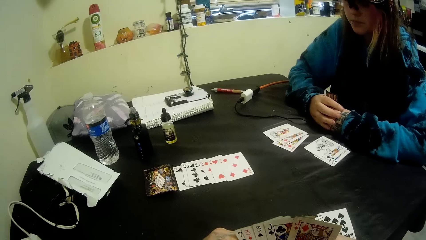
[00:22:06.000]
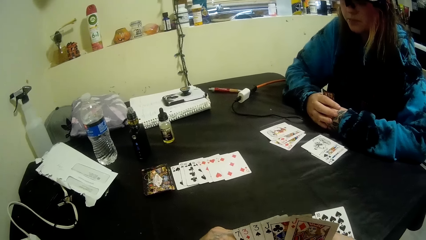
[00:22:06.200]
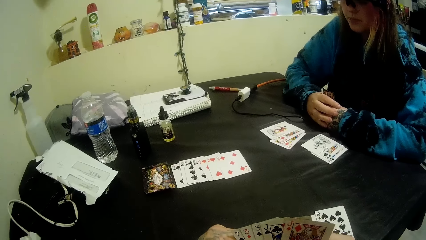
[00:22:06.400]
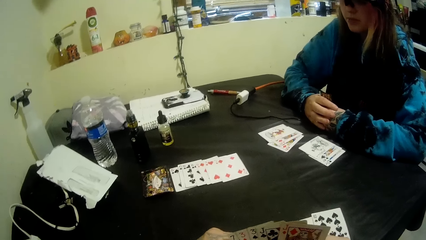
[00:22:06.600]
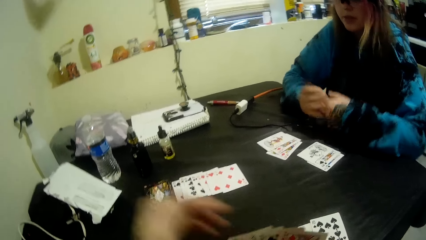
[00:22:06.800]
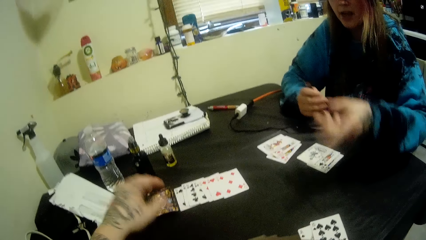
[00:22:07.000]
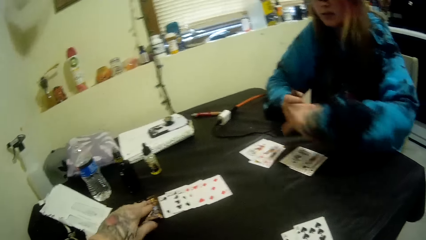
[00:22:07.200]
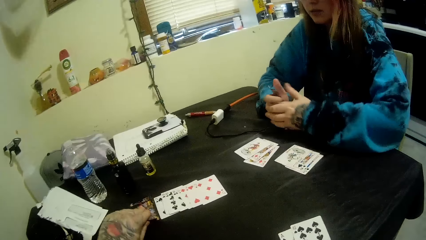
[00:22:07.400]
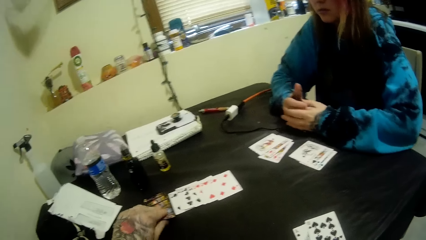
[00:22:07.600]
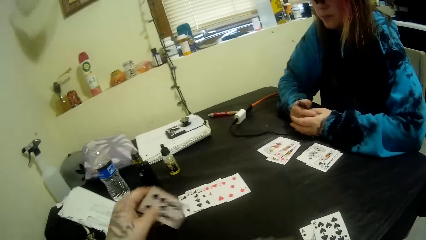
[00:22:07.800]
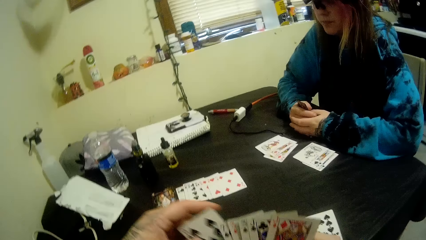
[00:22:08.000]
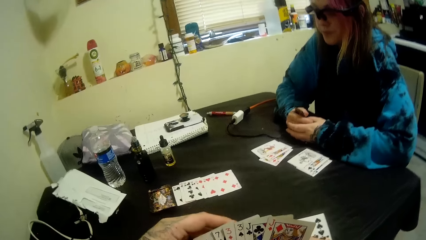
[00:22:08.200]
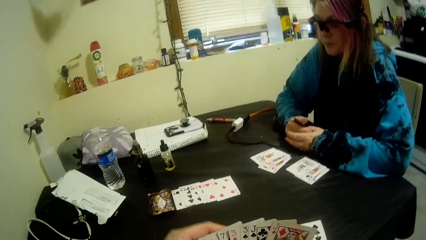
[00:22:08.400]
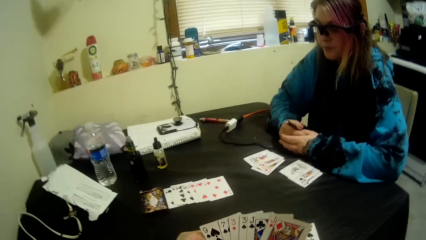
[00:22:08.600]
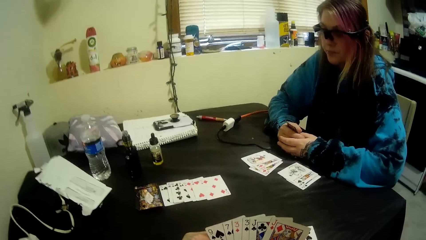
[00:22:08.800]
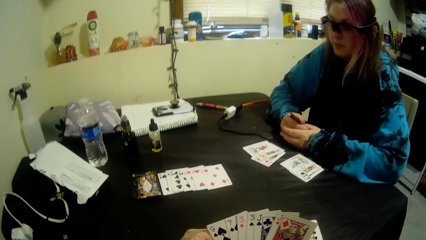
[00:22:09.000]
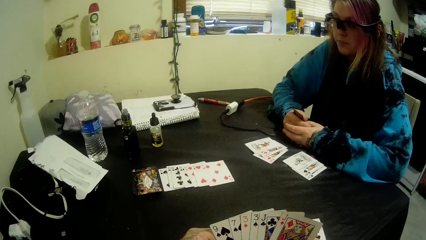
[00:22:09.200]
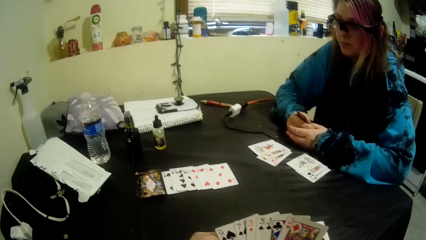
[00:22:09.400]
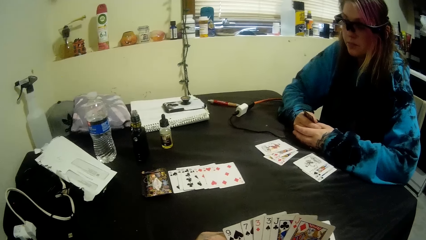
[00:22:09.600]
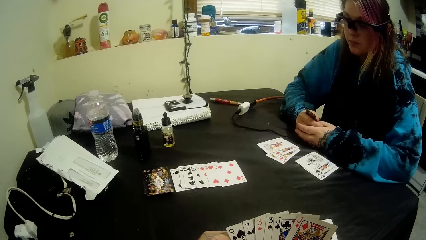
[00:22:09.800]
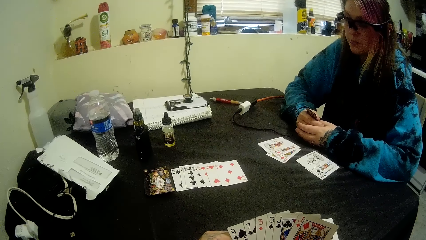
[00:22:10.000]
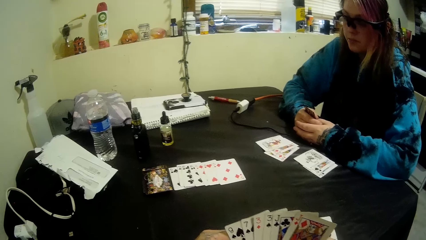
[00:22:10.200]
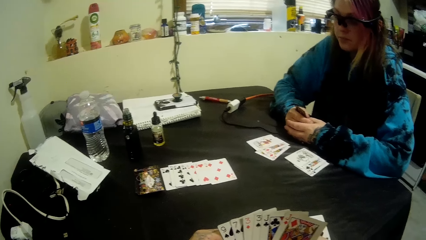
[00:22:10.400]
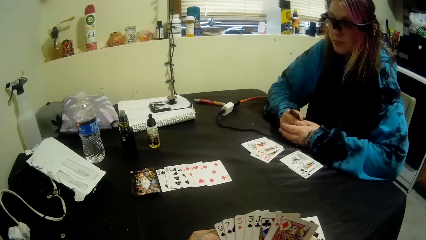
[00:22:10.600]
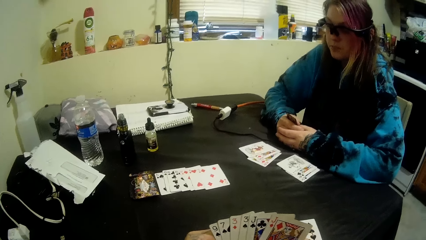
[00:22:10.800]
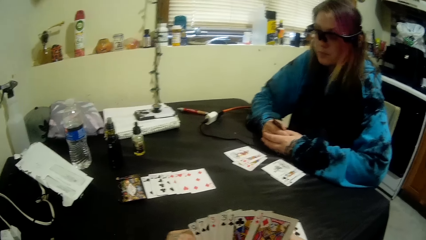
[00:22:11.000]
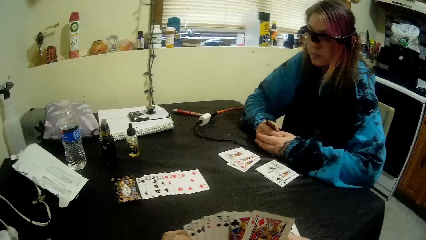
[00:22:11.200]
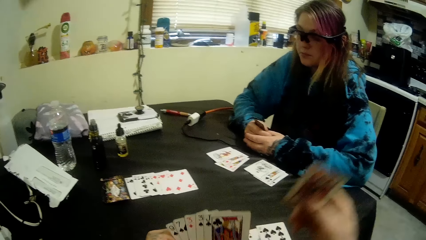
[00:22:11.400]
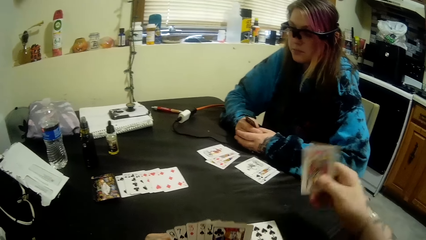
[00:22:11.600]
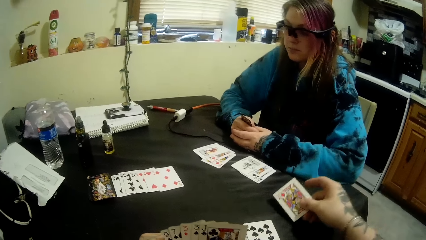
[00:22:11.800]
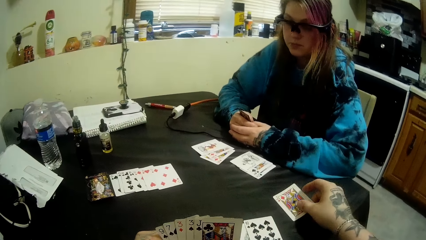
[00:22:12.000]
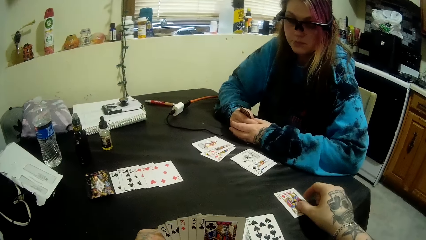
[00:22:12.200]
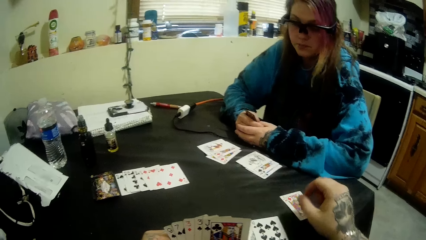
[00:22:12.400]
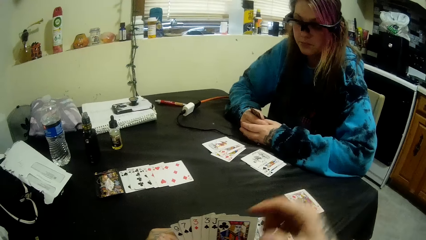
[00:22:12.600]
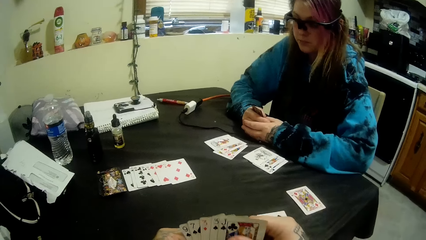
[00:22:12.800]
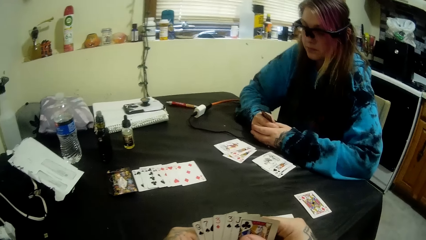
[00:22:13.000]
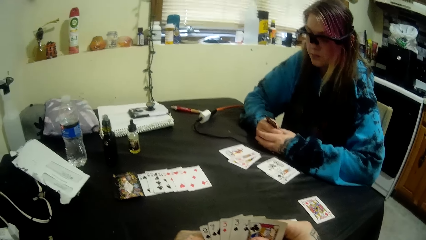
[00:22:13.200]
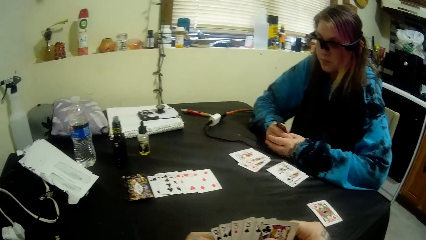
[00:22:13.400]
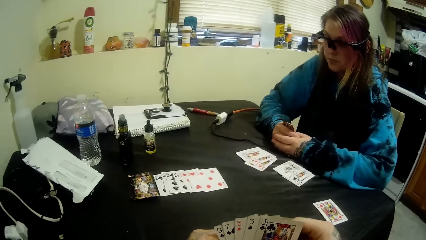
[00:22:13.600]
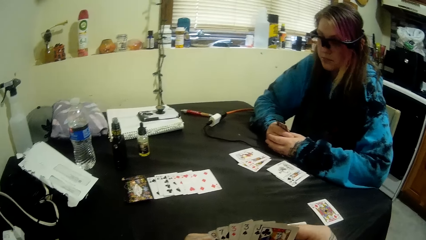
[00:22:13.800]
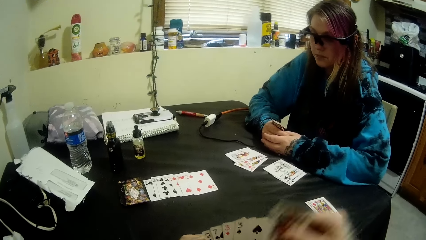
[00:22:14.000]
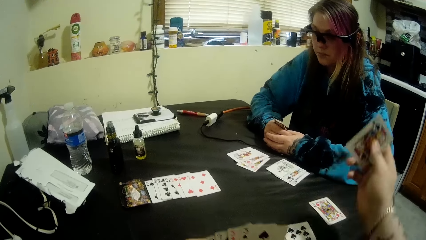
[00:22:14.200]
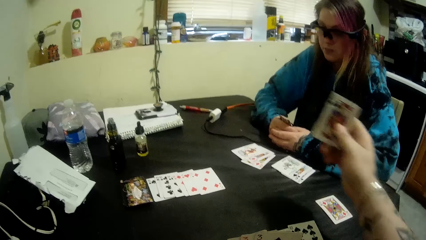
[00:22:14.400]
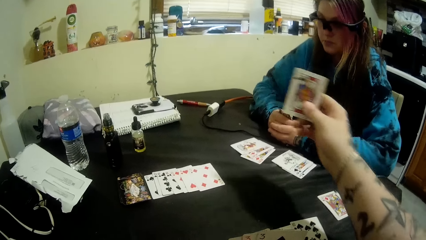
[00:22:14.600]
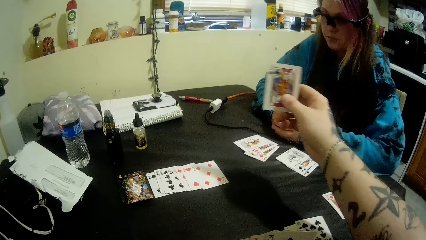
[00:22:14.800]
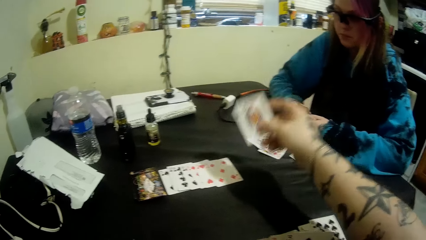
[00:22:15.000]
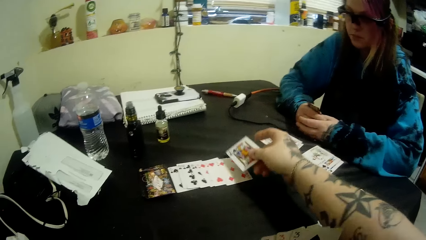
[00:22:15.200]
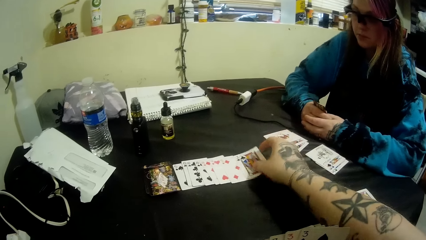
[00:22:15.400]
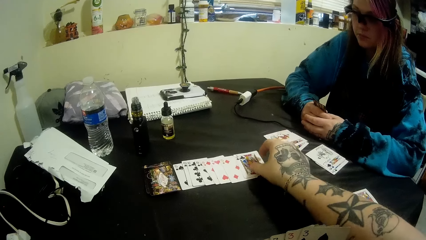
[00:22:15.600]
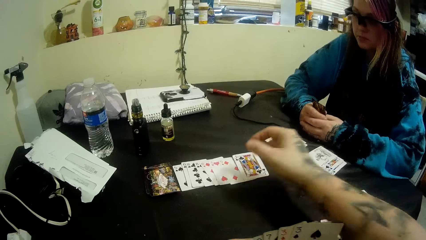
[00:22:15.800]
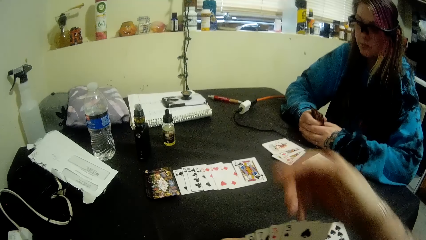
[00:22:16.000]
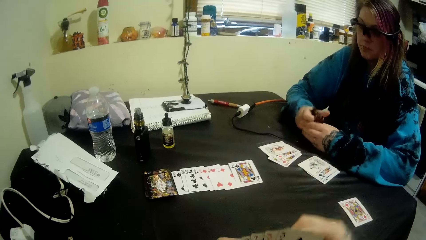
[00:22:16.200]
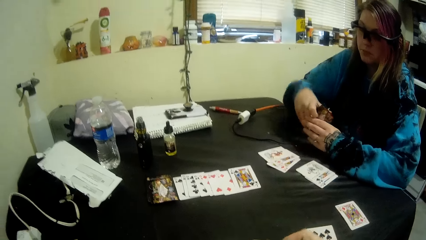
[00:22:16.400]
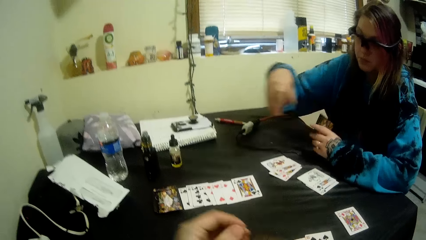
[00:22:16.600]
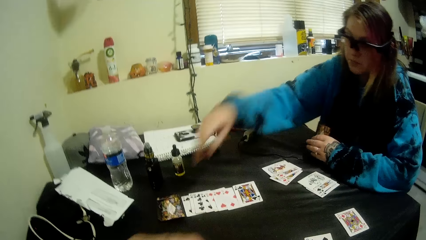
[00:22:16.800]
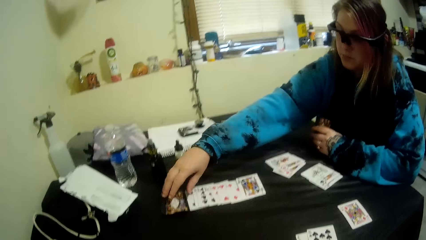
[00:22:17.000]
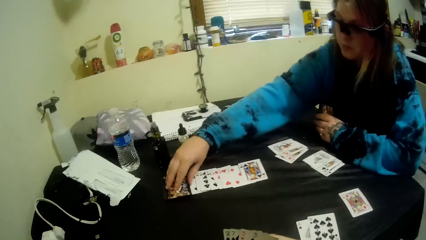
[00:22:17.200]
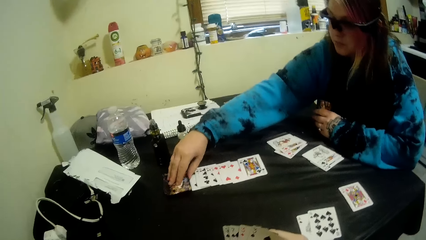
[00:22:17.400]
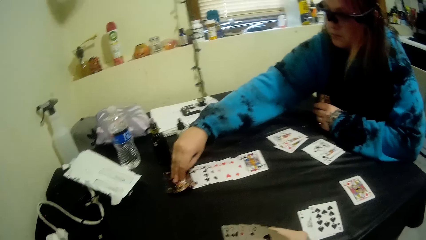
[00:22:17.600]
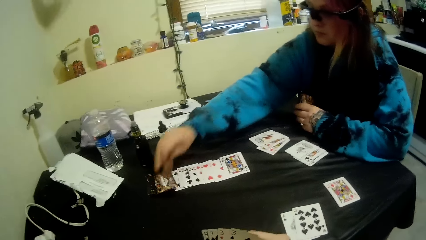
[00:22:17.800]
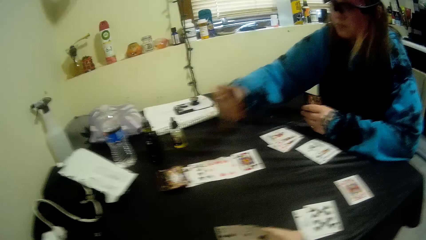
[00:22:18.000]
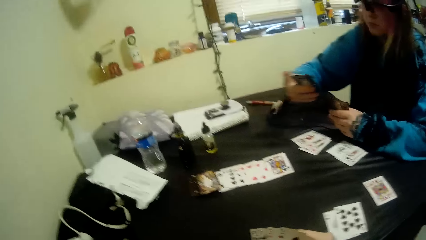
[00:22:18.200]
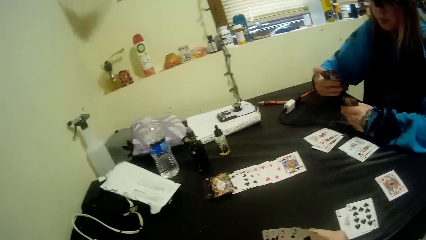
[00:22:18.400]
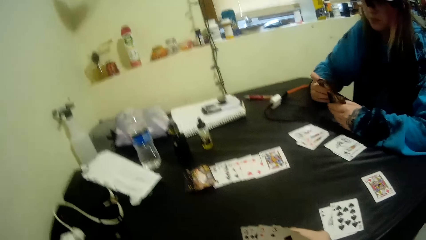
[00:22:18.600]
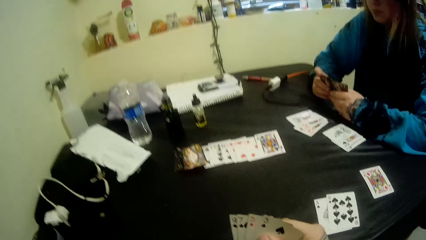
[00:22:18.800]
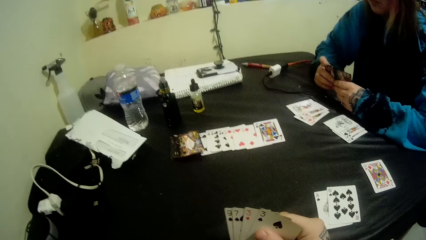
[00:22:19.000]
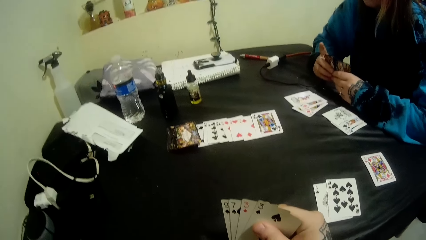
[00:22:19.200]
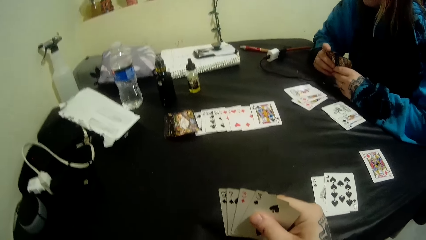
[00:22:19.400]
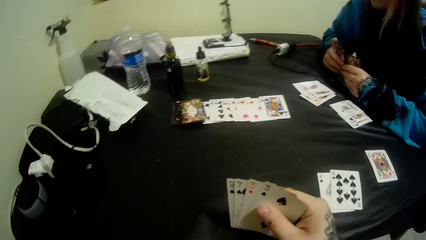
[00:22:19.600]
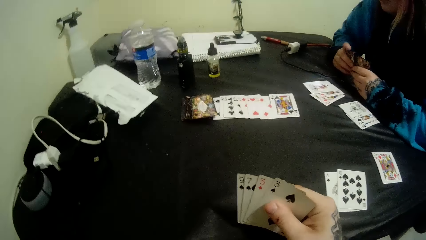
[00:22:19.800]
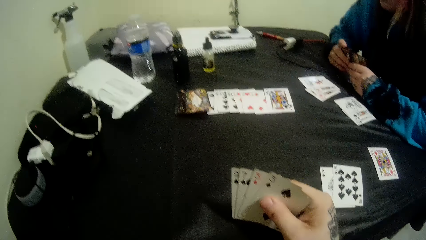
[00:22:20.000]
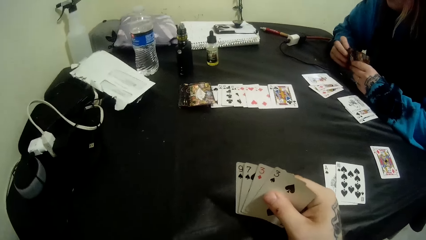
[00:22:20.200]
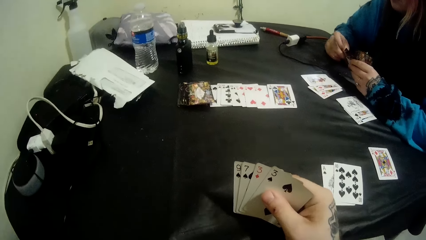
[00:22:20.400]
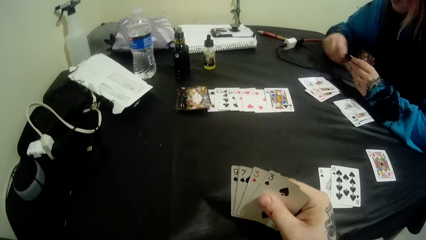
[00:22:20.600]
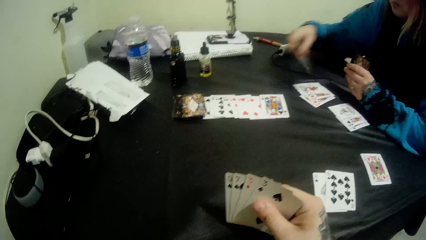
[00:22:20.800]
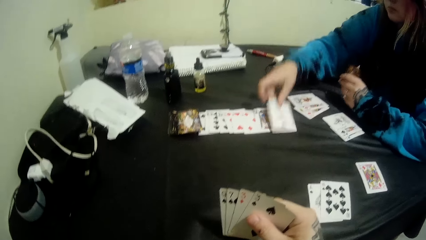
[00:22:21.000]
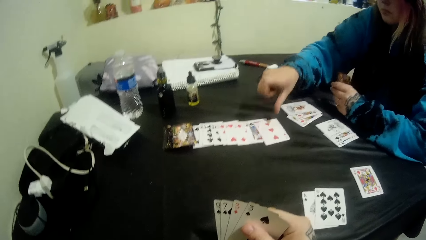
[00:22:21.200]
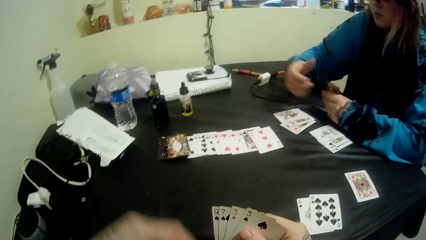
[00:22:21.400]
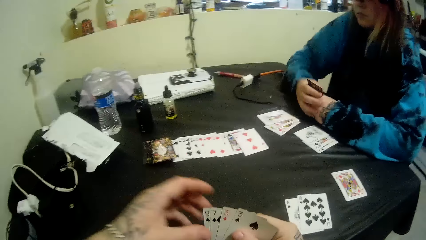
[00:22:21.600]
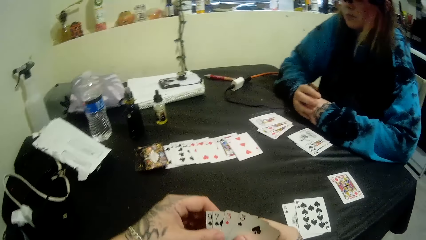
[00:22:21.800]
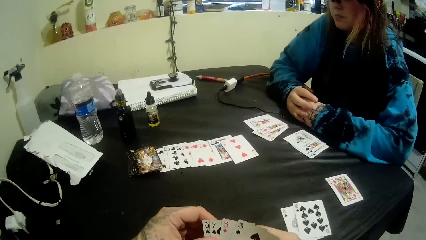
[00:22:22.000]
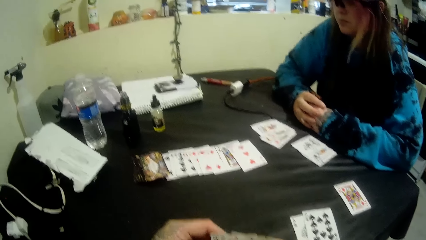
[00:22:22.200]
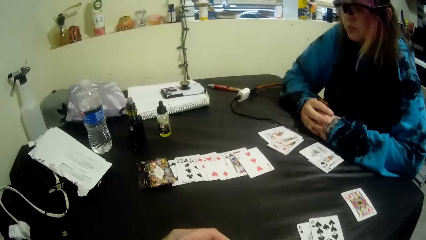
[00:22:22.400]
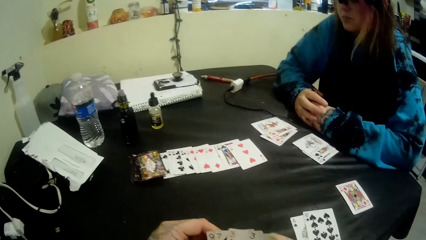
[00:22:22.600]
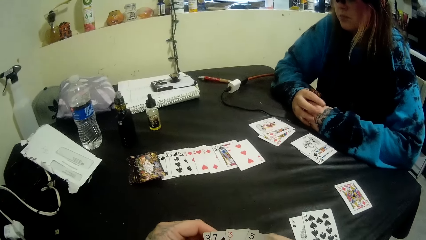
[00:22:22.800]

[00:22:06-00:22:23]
The camera wearer picks up another card from the deck on the table with his left hand. He places the card on his deck. He stares at his deck. He picks a card from his deck. He puts some cards on the table with his right hand. He talks to a woman. He picks a card from his deck and places the card on the table. He talks to the woman. He observes the woman. The woman picks another card on the table with her right hand. The camera wearer stares at his cards. The woman puts another card on the table with her right hand.
